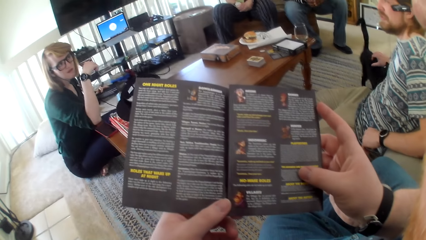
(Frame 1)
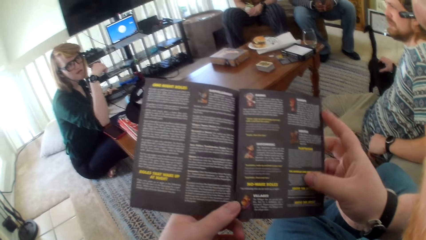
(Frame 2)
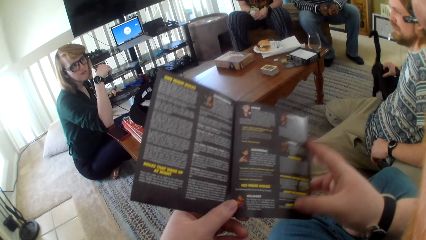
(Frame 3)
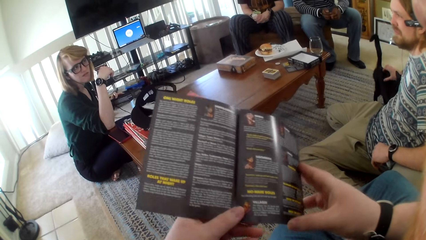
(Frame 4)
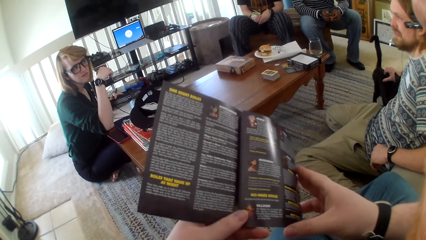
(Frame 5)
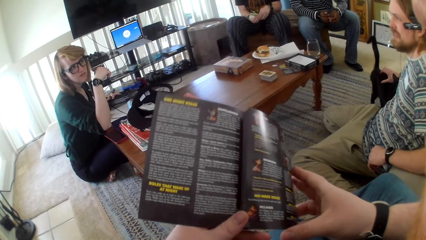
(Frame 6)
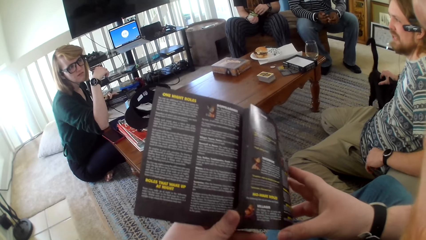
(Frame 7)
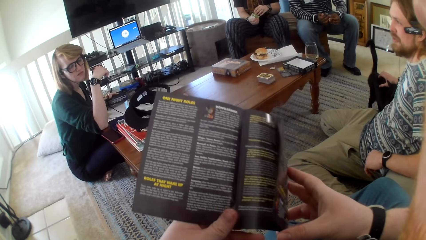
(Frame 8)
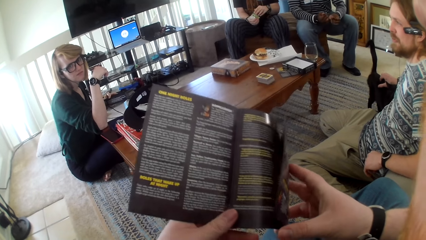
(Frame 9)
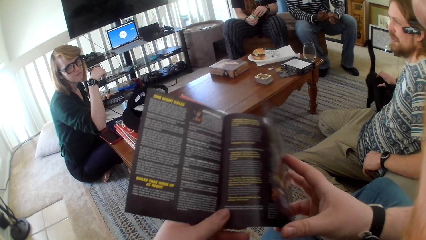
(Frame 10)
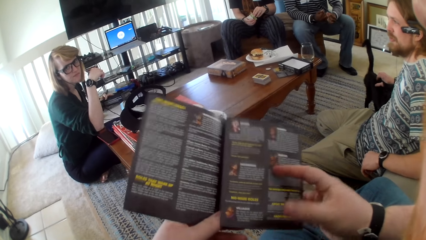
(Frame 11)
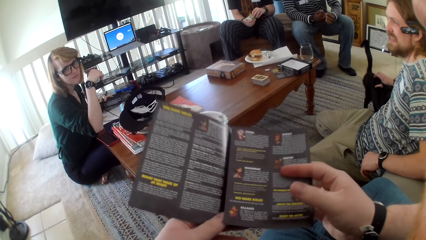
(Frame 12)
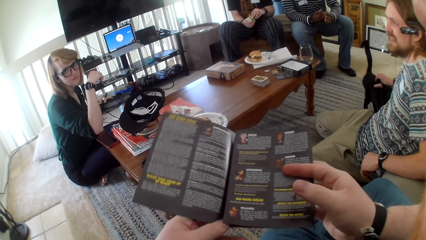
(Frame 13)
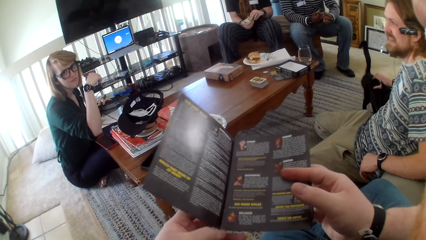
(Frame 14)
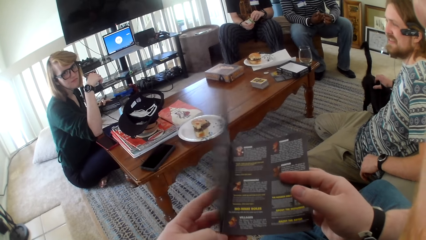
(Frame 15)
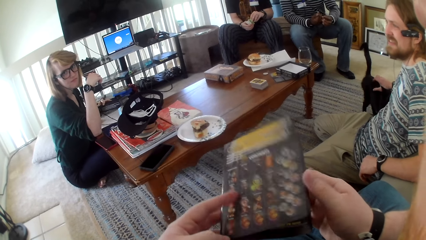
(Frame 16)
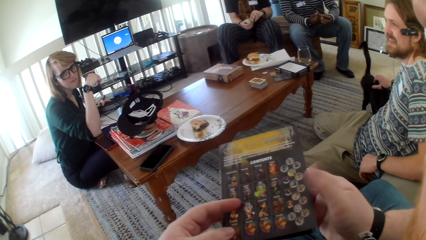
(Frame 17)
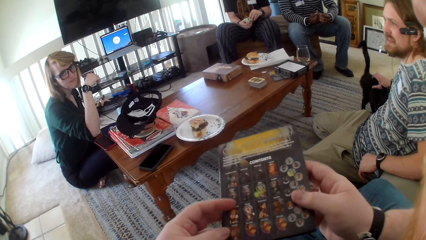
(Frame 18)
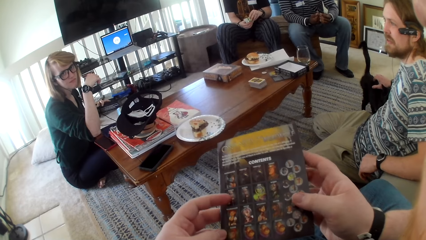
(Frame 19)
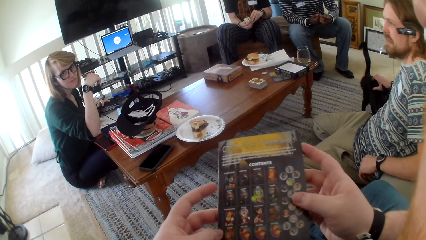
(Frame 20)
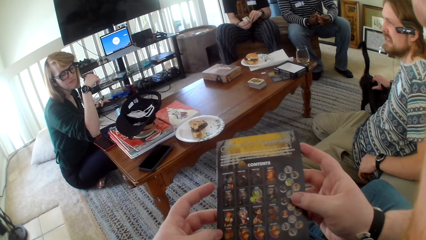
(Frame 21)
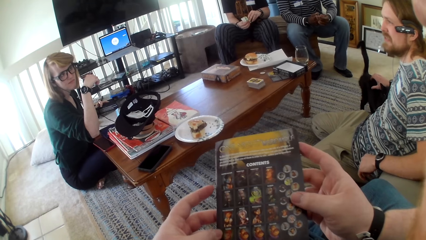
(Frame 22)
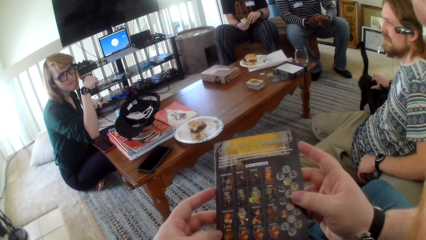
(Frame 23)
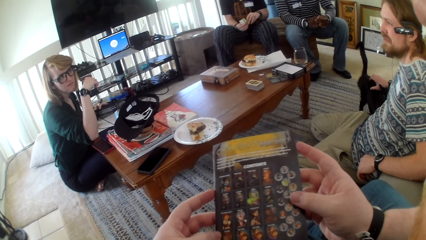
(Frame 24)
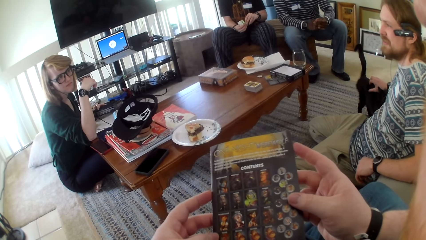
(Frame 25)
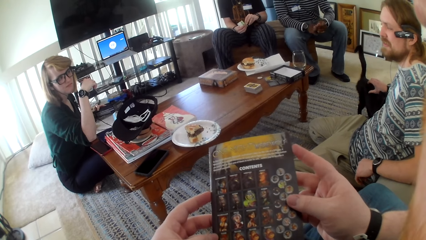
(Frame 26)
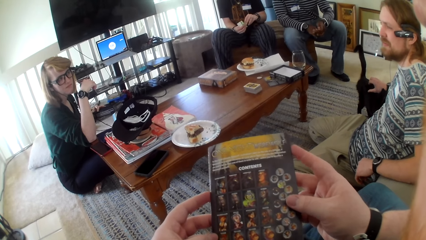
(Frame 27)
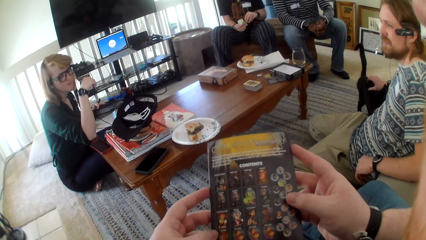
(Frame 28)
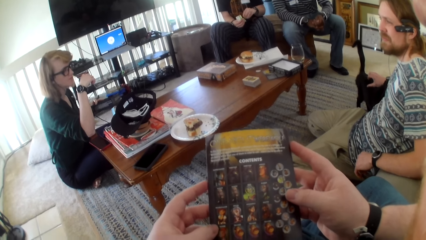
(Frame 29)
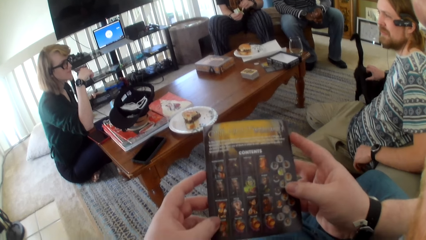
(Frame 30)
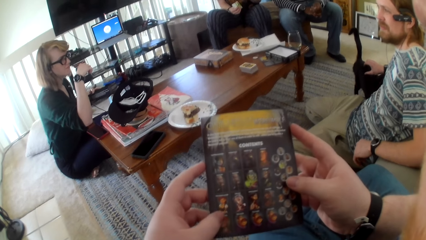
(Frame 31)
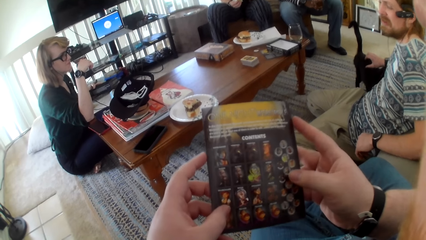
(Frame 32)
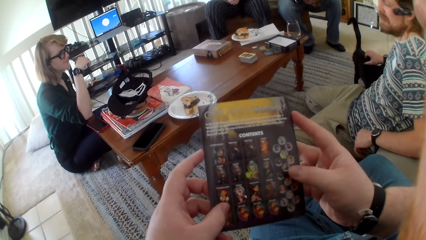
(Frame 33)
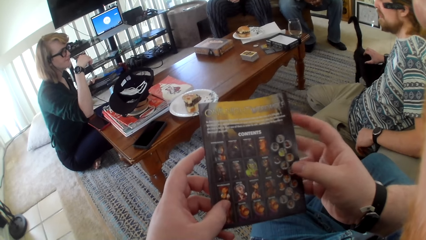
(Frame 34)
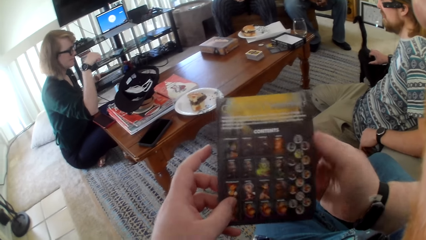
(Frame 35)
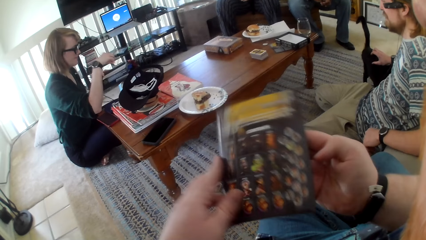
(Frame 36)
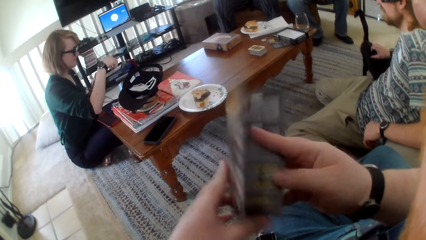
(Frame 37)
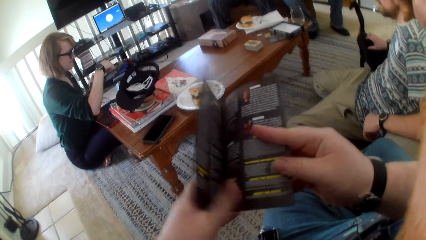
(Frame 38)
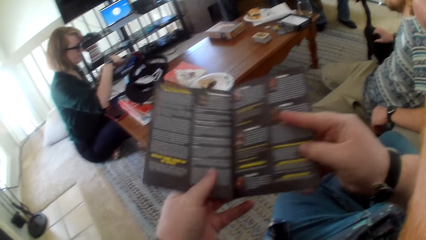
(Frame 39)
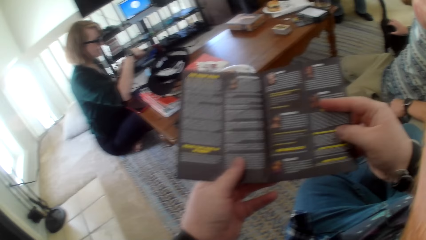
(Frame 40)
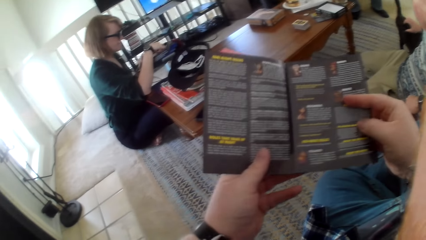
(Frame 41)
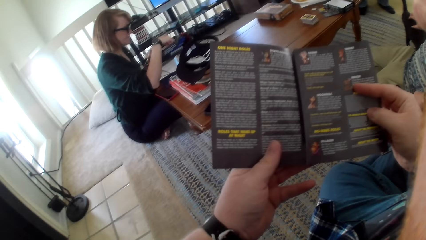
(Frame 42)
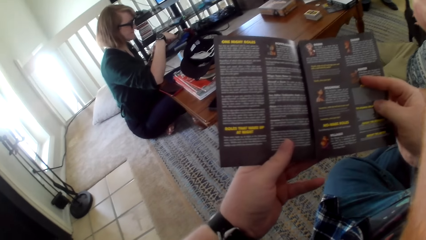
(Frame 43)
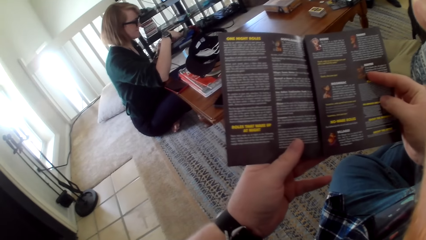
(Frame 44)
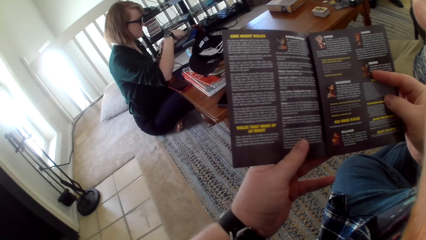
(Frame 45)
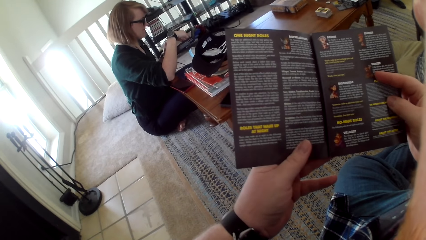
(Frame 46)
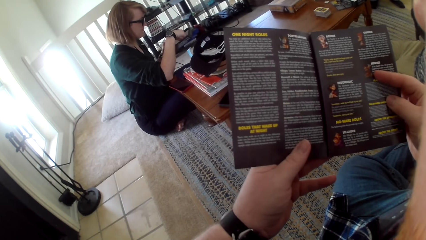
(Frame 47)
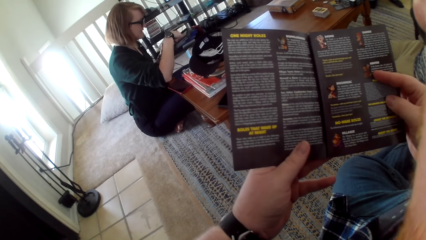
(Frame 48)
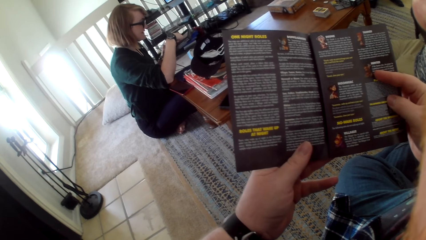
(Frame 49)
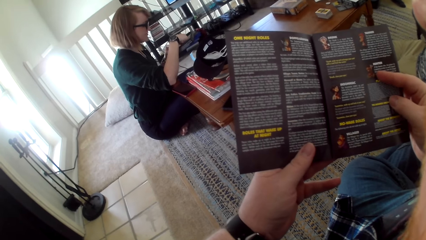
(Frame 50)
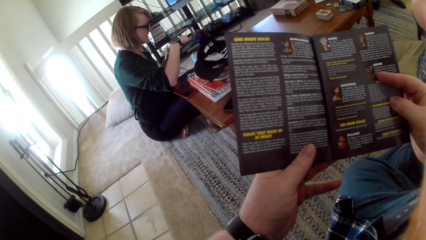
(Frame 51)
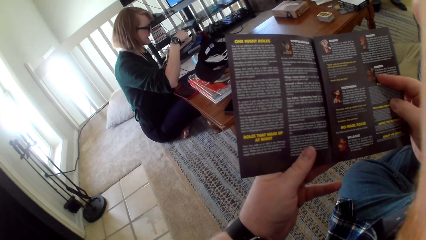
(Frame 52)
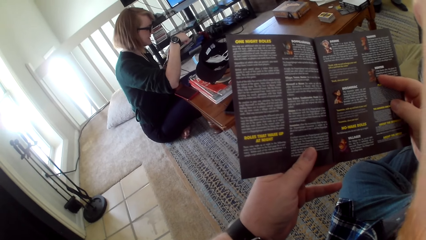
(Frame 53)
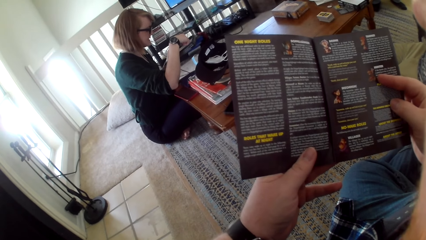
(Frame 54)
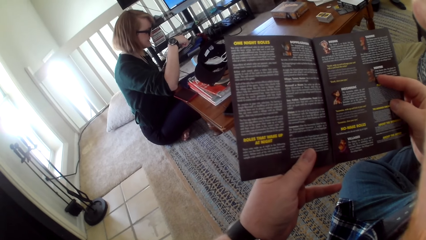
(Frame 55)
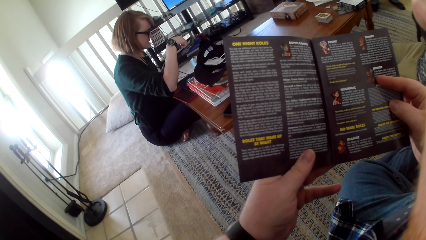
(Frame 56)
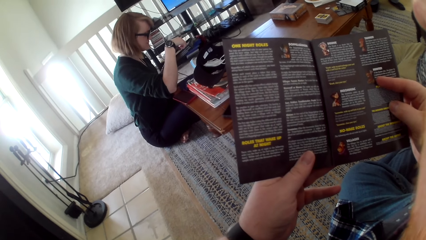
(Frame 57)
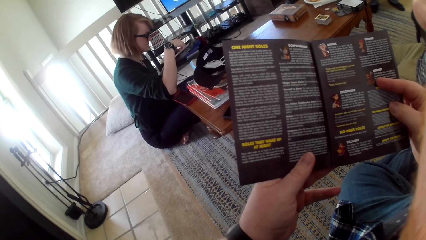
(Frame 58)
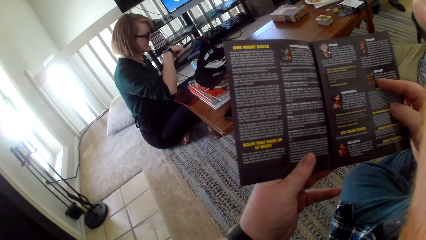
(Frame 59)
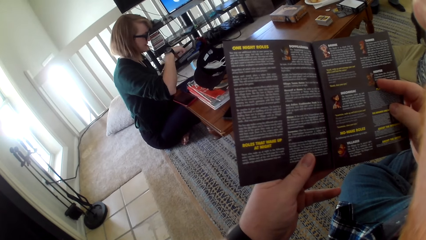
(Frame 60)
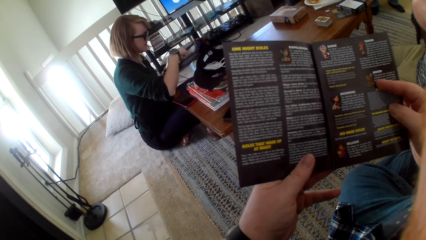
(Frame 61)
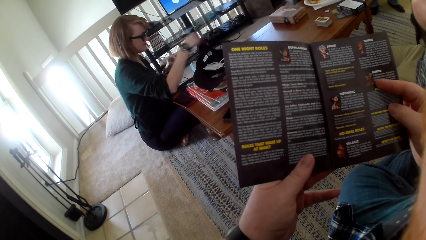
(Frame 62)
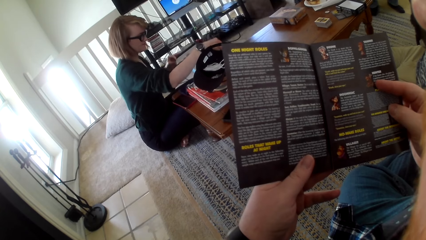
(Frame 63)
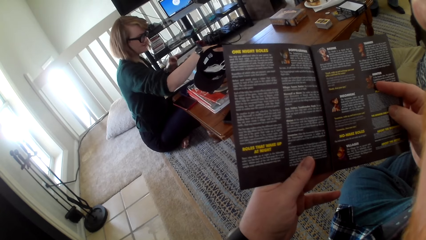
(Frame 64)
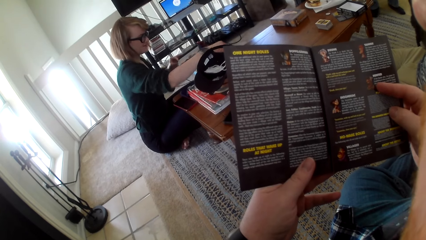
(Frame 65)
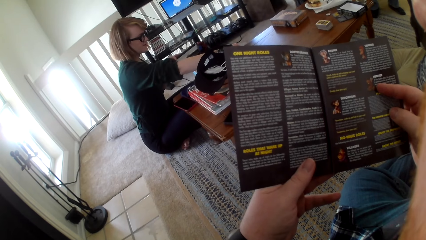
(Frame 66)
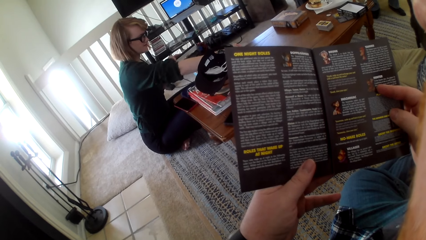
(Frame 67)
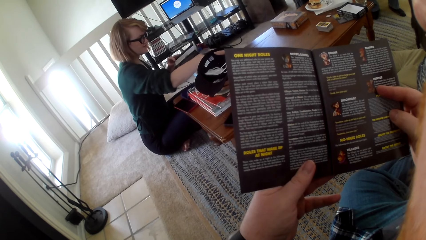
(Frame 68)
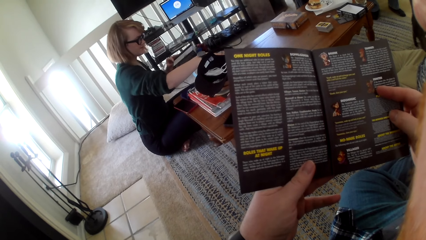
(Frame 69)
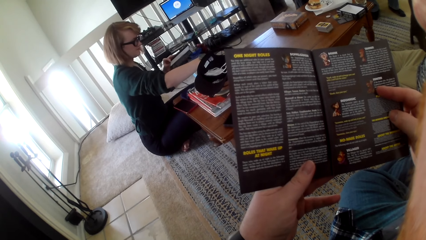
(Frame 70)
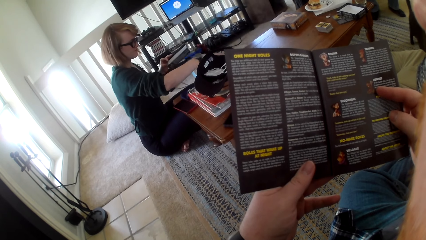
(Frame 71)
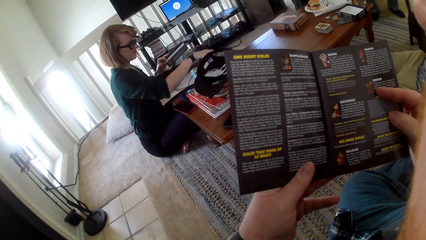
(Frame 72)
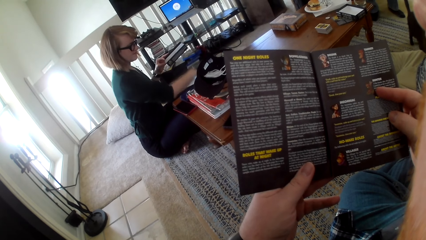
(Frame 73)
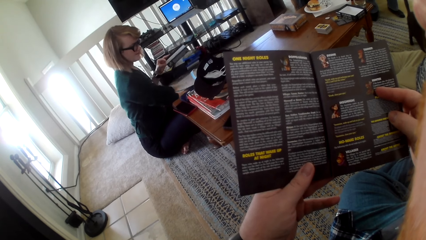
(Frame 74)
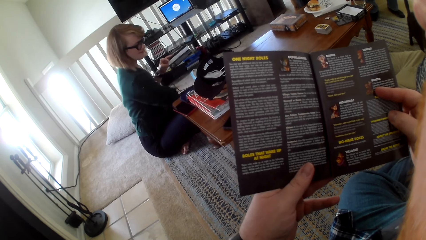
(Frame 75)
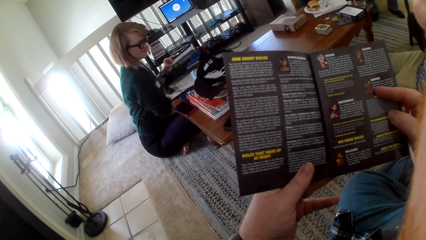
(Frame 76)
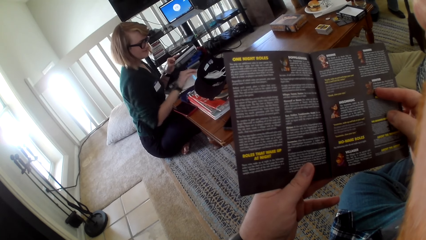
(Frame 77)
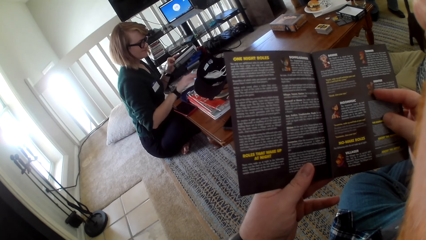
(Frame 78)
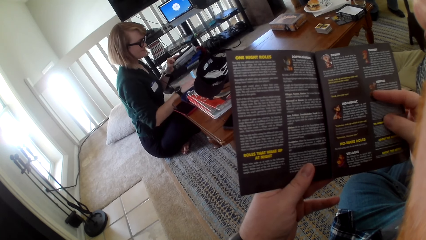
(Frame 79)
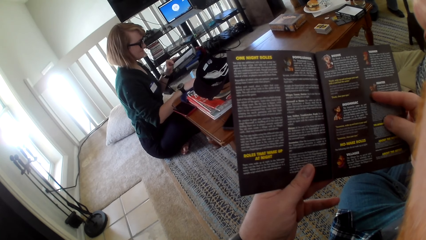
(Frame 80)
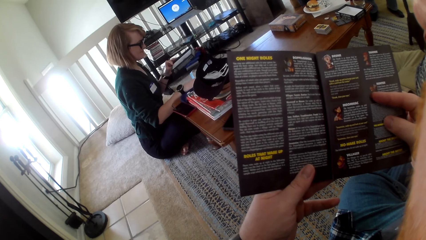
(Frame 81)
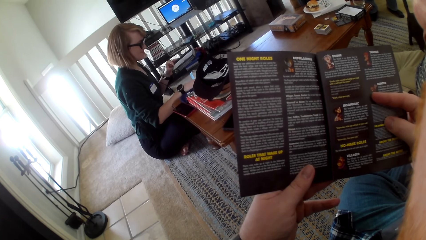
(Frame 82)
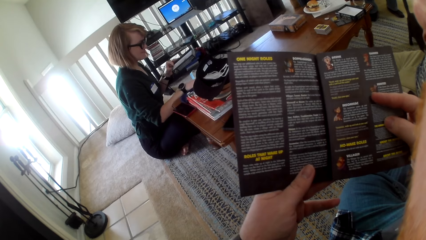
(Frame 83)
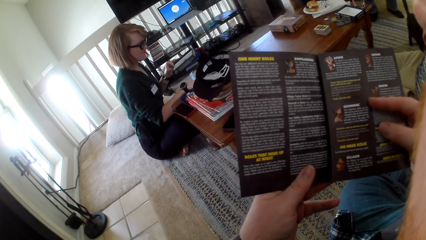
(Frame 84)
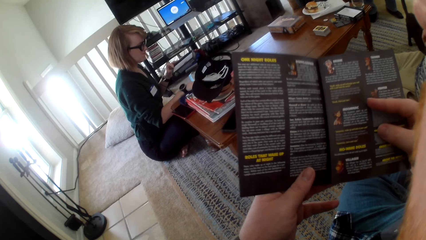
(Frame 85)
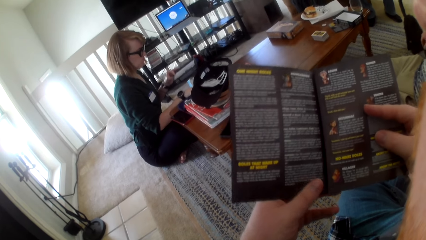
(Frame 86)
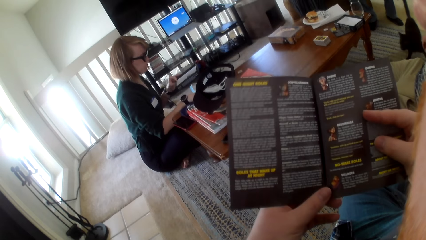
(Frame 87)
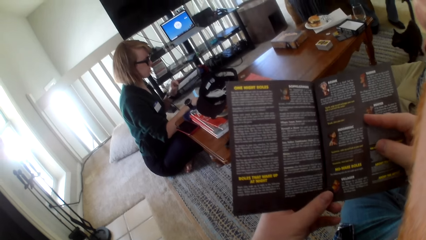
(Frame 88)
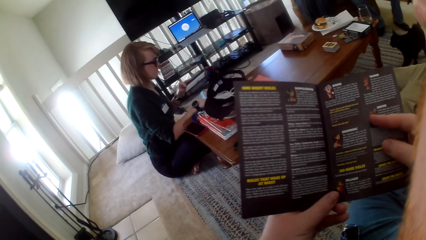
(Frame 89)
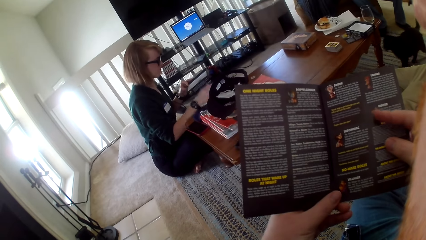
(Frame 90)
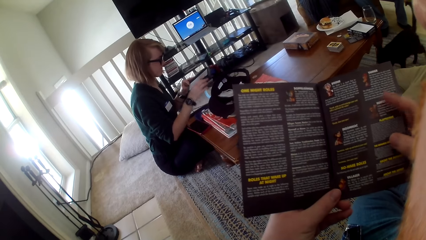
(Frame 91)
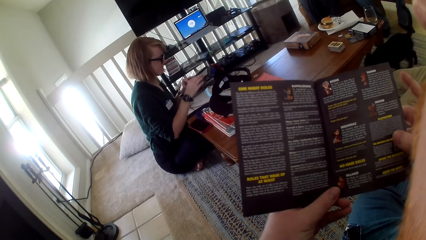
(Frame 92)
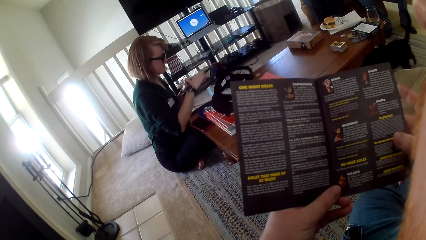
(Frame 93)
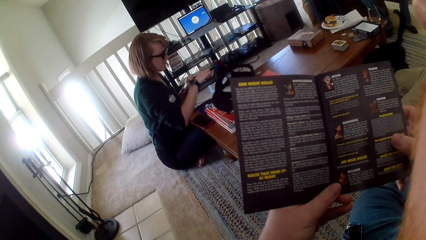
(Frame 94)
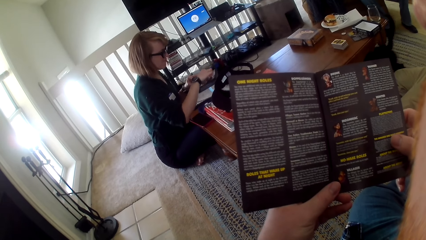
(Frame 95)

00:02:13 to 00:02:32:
A man talks. The camera wearer opens the game cards paper page and closes the game cards paper page. The man talks to a woman. The camera wearer opens the game cards paper page. The woman talks. The camera wearer removes chips from the box. They read the paper. The woman moves a hand. The man talks.
